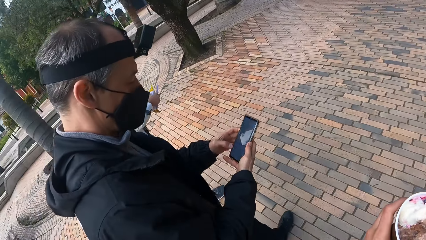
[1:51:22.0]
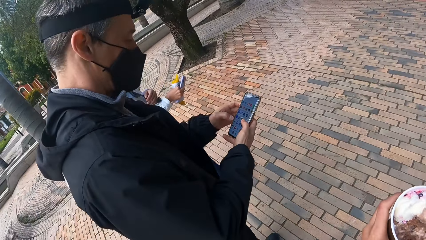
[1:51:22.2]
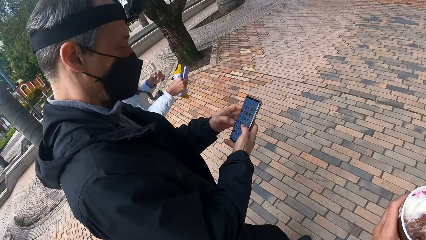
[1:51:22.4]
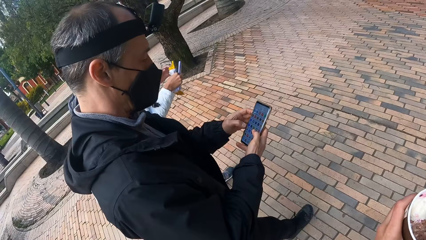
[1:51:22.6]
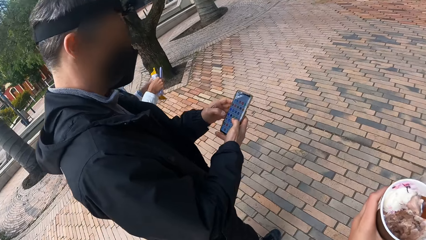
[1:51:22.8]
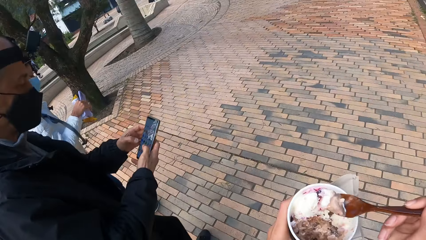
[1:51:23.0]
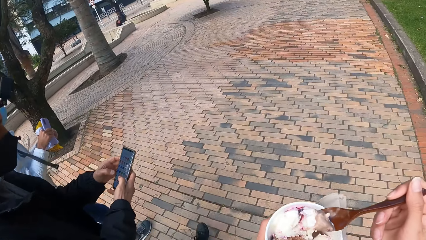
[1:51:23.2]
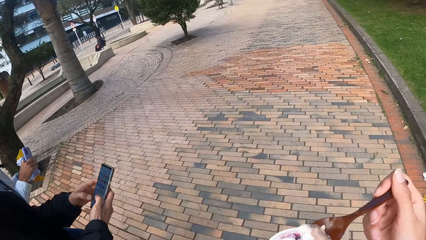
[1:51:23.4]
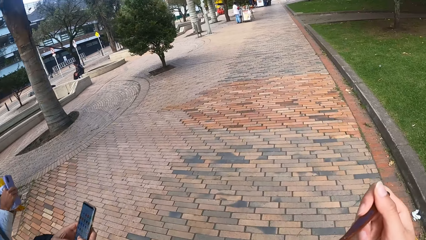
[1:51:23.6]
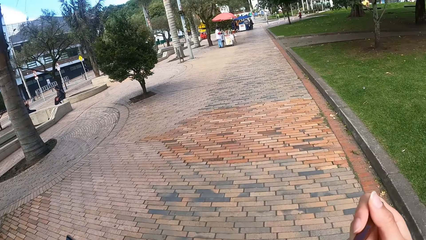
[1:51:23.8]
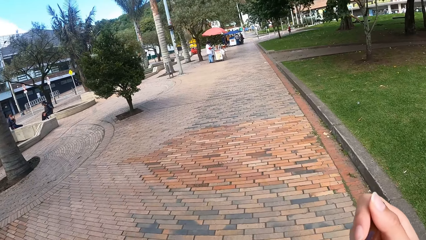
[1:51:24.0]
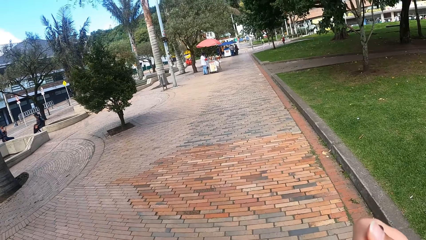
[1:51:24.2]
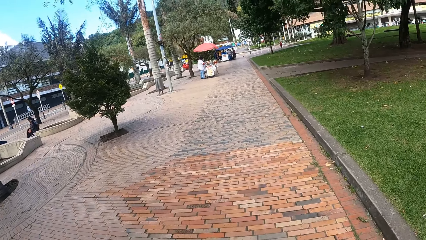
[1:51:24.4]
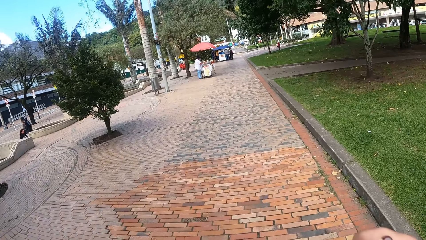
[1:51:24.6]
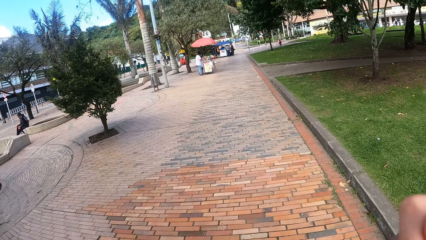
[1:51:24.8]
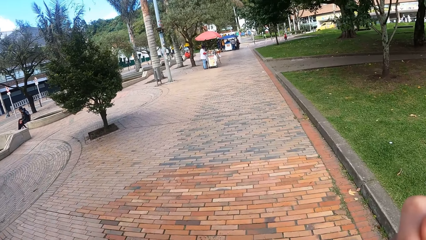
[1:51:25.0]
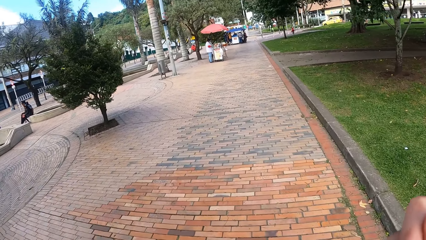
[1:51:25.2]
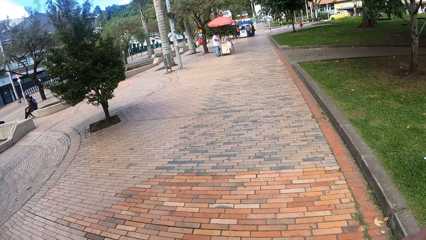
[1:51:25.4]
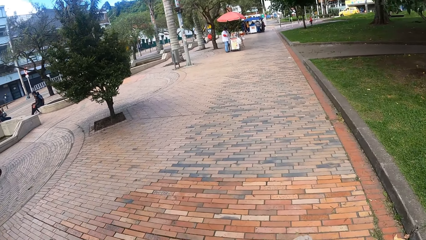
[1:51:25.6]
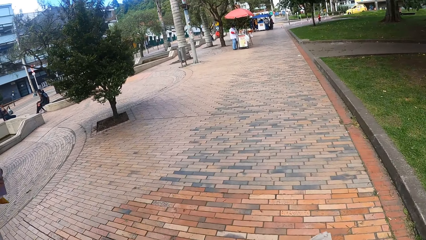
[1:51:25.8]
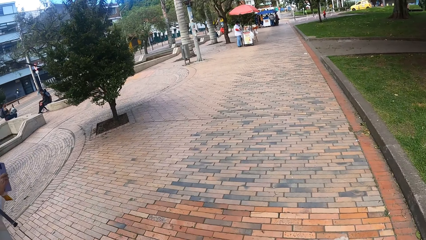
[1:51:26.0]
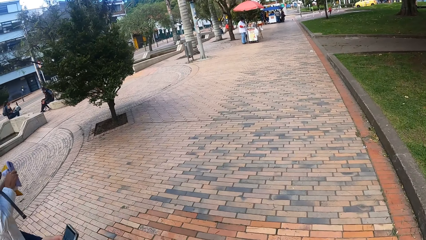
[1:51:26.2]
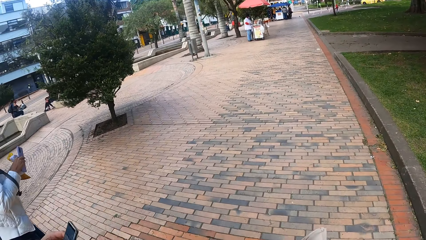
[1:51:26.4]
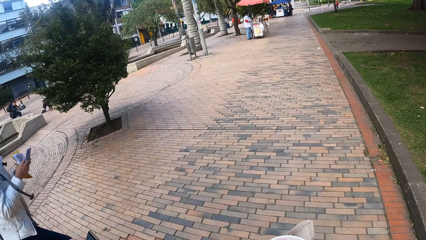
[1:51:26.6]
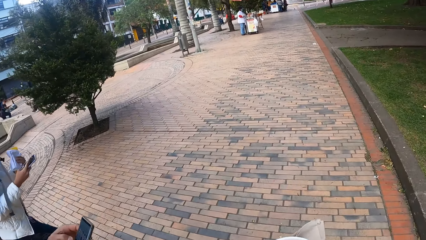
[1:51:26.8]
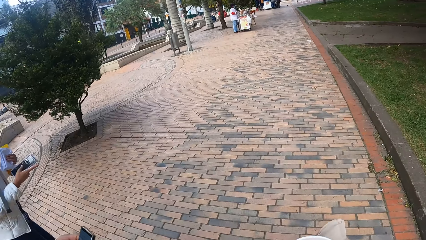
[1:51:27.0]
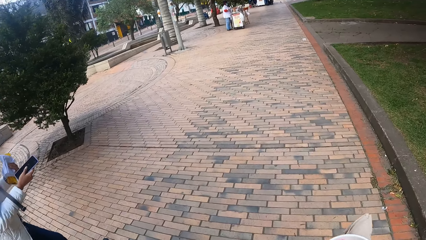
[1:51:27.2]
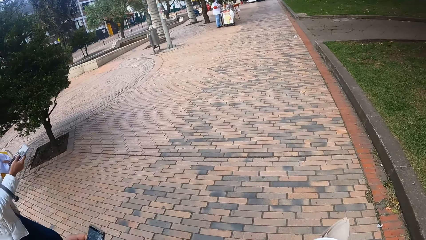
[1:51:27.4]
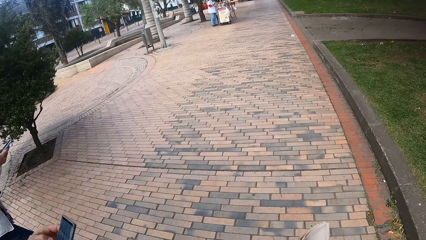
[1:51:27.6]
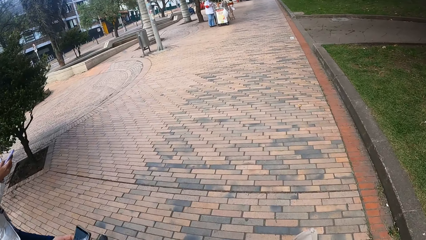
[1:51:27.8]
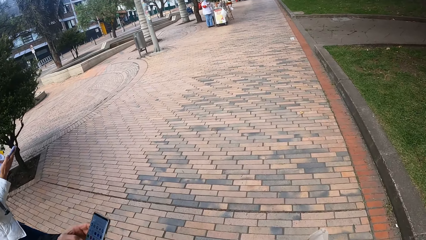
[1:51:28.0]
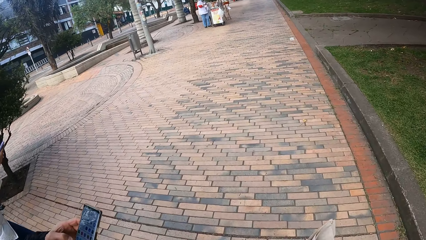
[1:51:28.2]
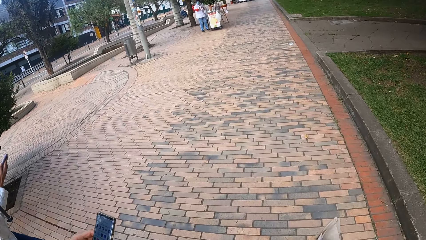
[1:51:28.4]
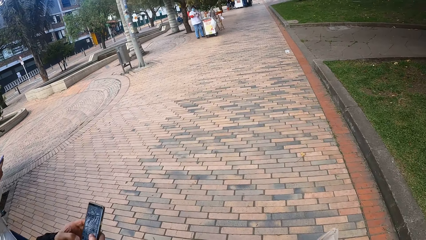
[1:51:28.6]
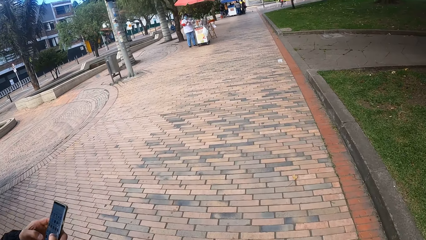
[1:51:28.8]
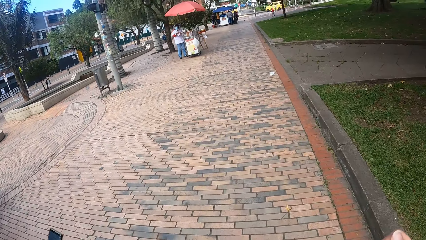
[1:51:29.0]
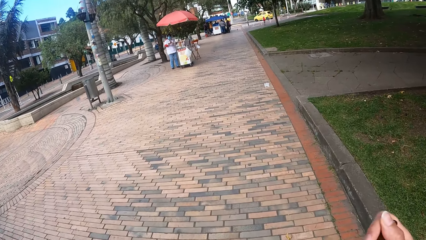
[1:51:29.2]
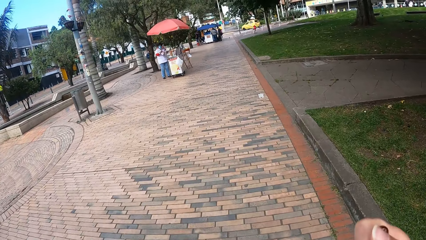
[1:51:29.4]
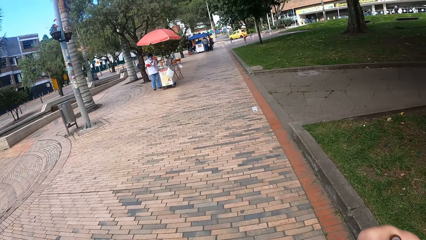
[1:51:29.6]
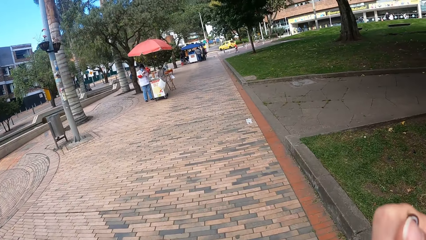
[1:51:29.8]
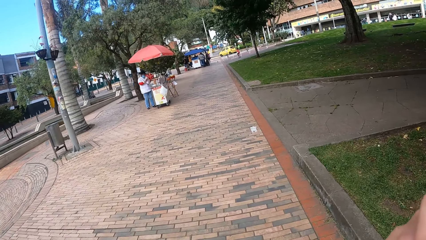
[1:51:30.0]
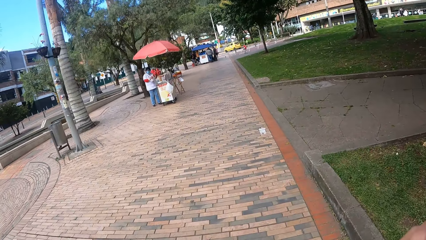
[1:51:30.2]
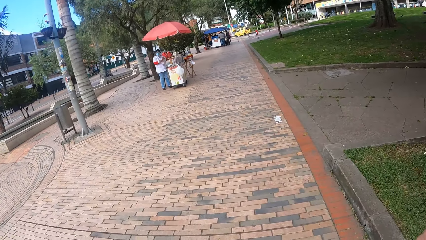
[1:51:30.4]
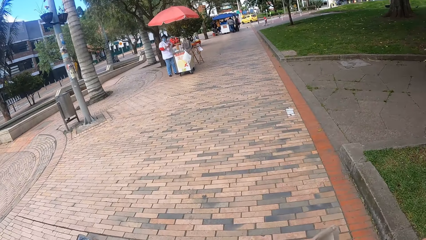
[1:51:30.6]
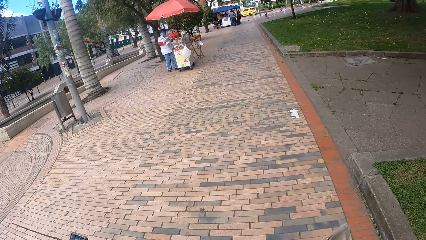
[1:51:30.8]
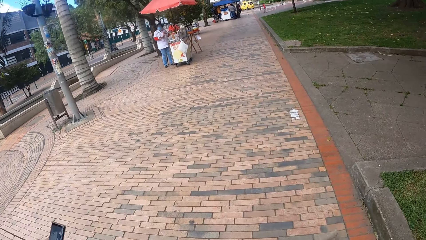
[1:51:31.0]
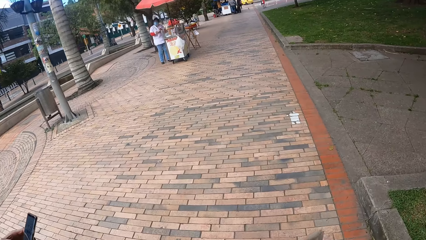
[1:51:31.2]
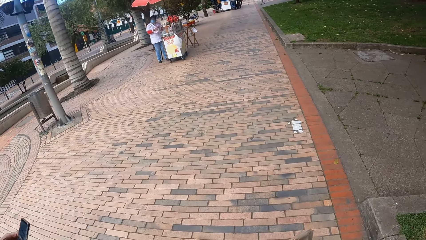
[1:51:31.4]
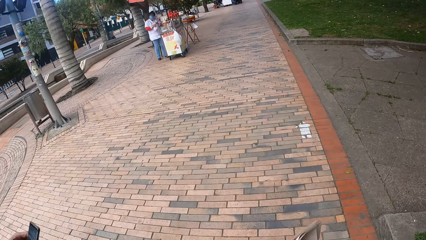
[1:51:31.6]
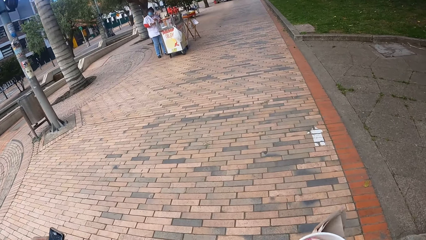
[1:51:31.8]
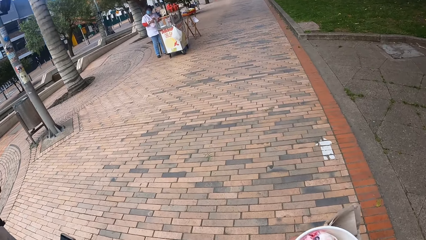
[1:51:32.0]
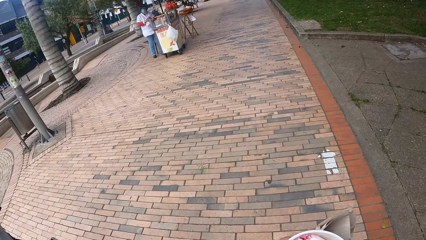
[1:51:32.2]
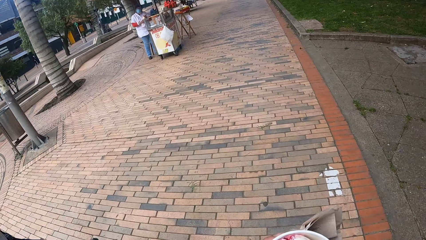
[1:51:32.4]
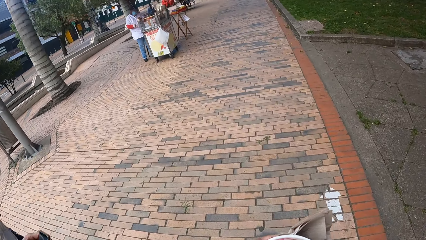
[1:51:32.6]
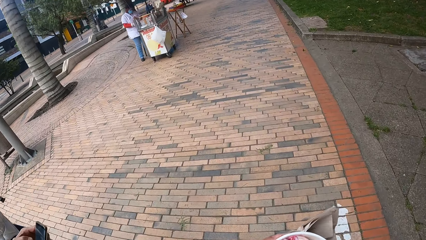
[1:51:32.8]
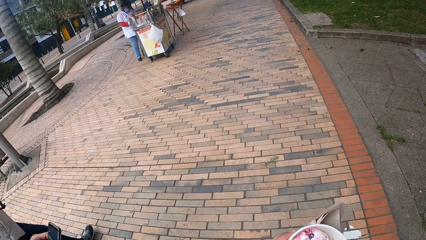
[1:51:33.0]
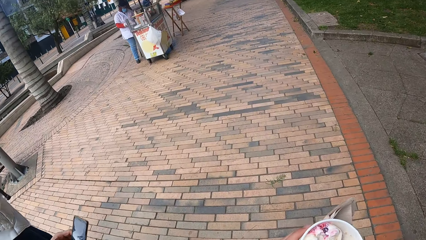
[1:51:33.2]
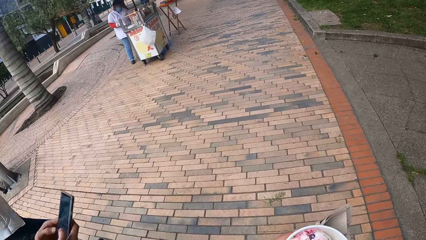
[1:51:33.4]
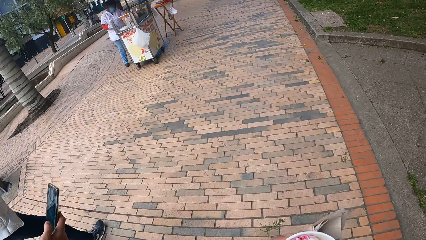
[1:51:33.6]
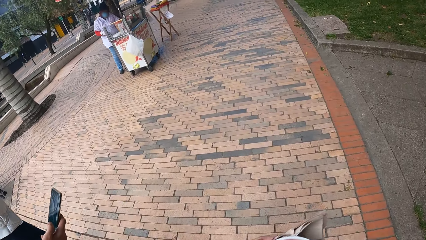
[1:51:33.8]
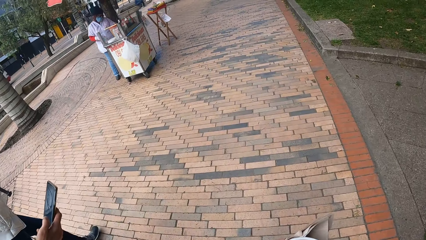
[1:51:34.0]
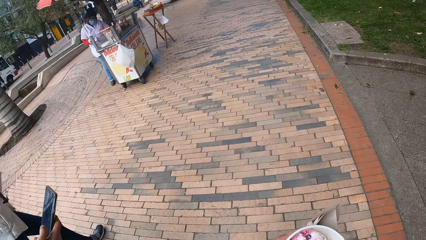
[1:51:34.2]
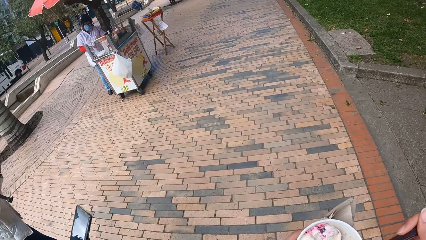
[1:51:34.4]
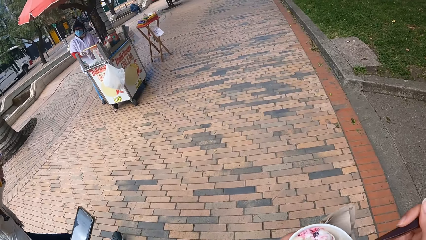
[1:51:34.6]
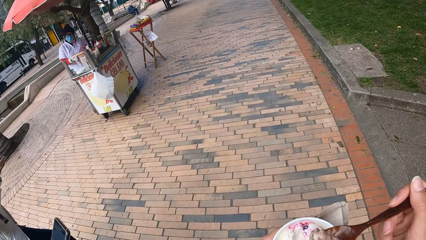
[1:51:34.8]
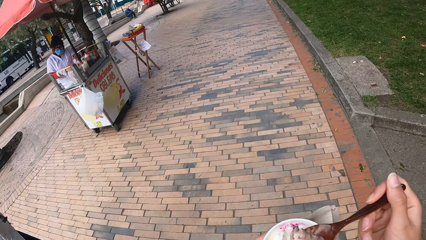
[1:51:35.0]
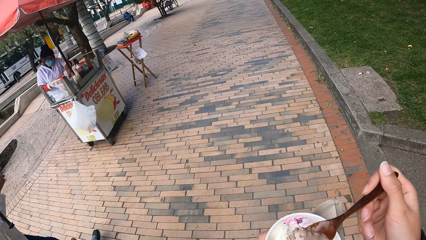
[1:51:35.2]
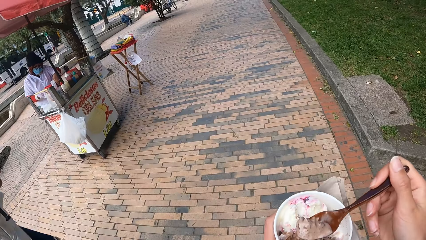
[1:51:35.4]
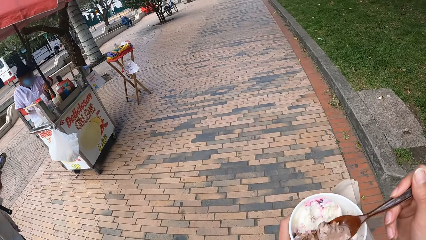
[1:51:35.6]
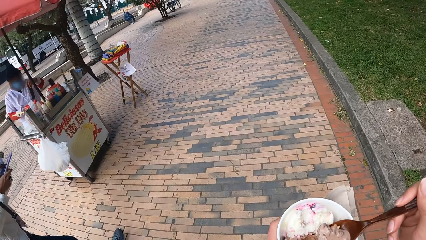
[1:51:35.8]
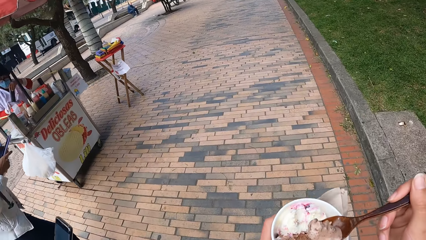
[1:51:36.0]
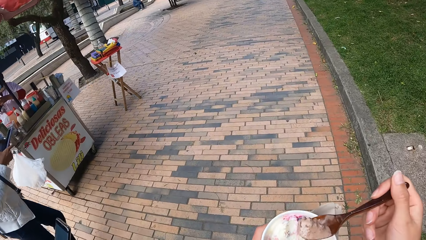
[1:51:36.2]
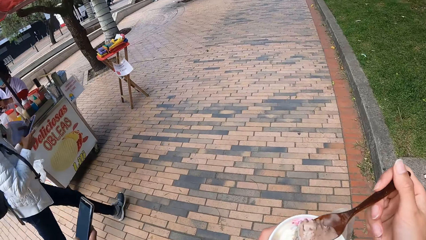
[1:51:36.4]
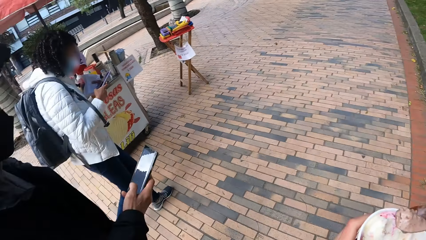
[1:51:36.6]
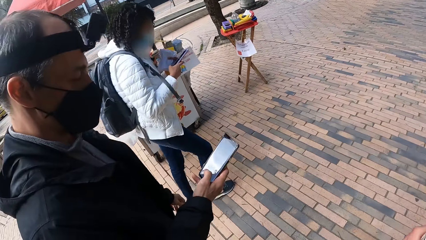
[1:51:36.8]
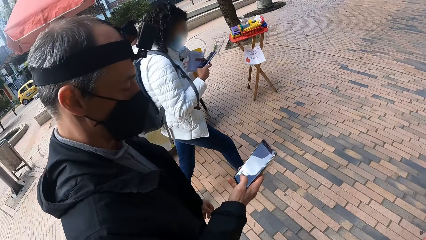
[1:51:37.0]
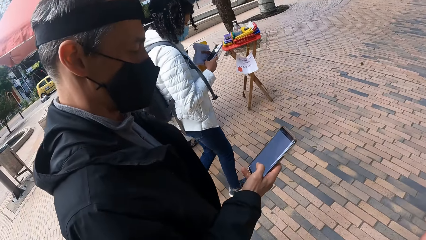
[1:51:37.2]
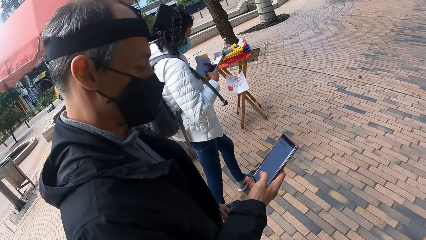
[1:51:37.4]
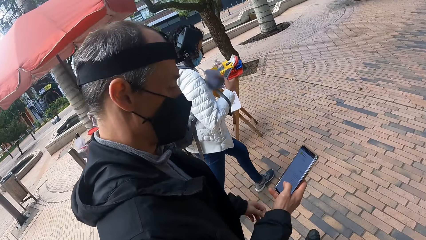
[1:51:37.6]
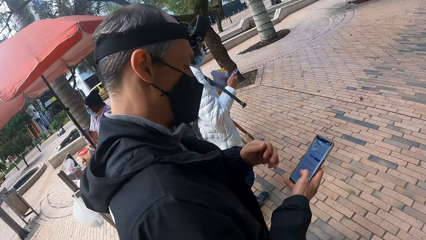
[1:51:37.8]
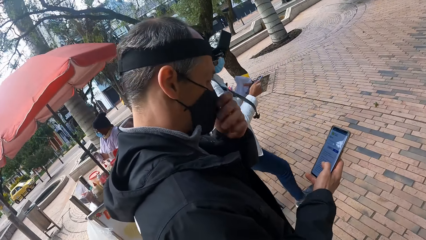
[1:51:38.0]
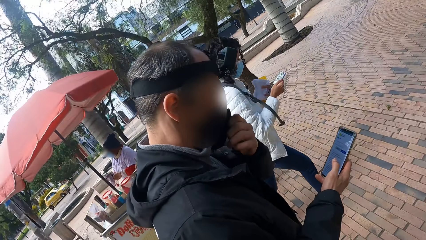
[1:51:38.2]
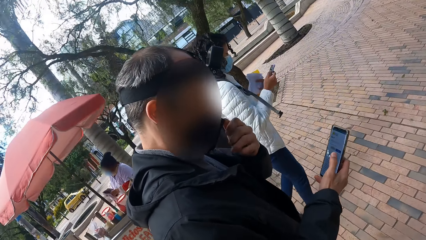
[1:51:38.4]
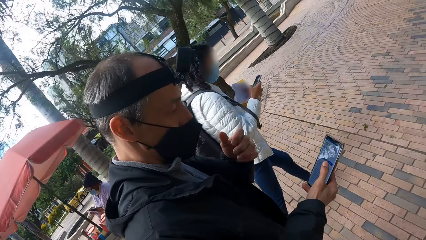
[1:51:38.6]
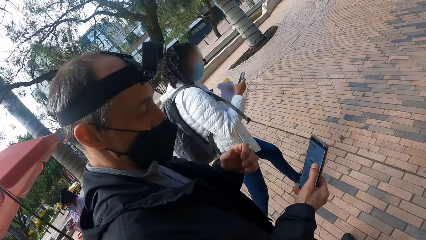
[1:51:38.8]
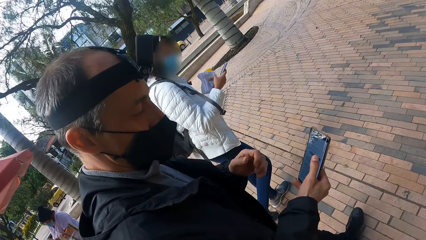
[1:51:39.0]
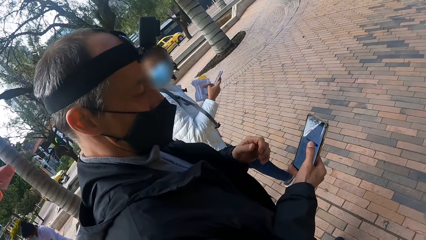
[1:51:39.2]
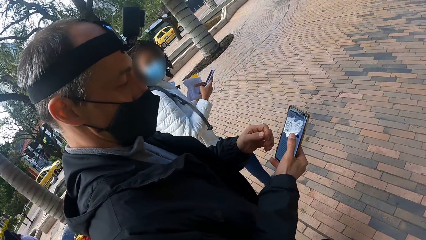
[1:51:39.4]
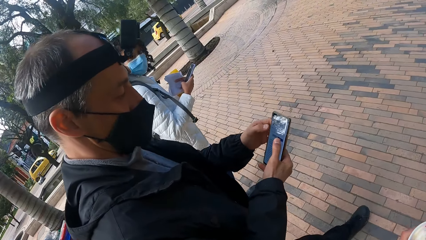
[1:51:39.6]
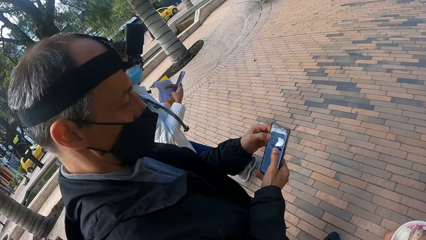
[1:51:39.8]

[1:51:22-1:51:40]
The woman passes the phone from her left hand to her right hand. The man scrolls a cellphone. The woman takes her cellphone. The camera wearer eats ice cream from the spoon in her right hand. The woman operates the phone with both hands. The man scrolls the cellphone. The camera wearer looks at the woman. She looks at the man. The man looks at his cellphone. The woman looks at her cellphone. The man adjusts his mask.
